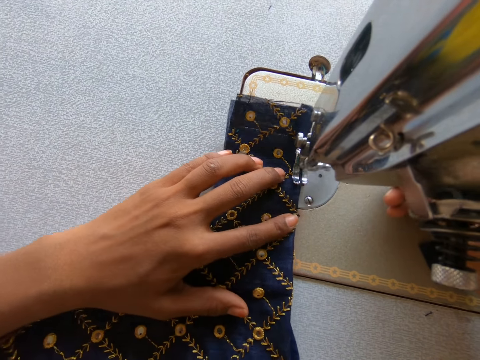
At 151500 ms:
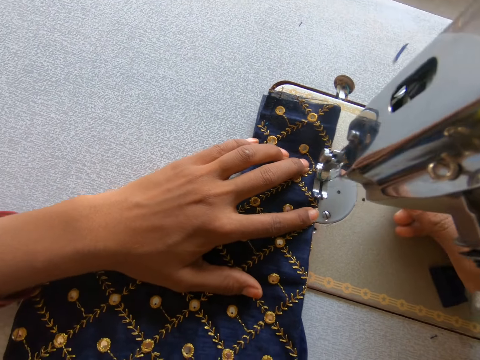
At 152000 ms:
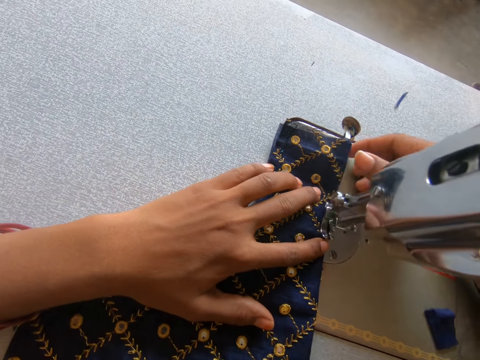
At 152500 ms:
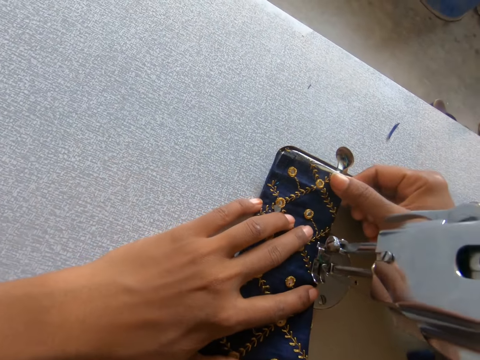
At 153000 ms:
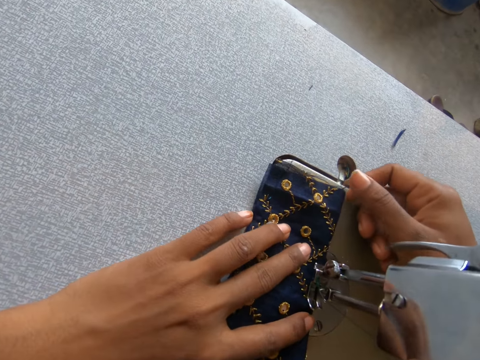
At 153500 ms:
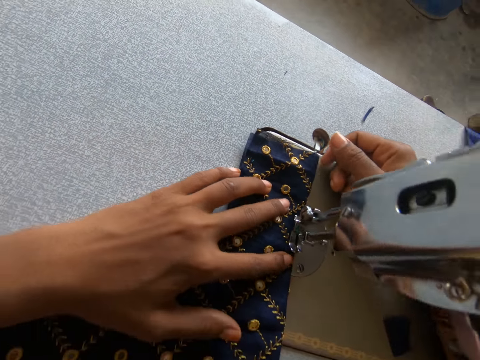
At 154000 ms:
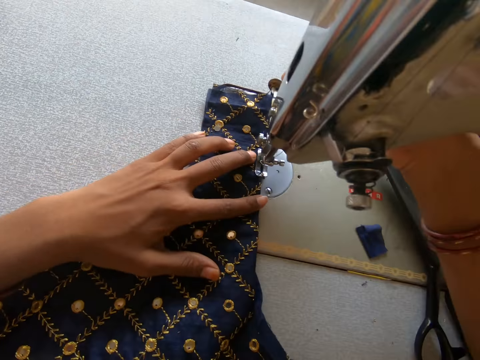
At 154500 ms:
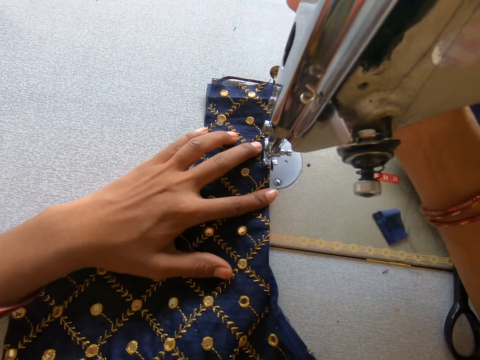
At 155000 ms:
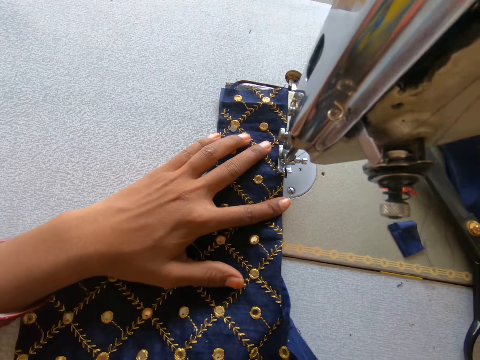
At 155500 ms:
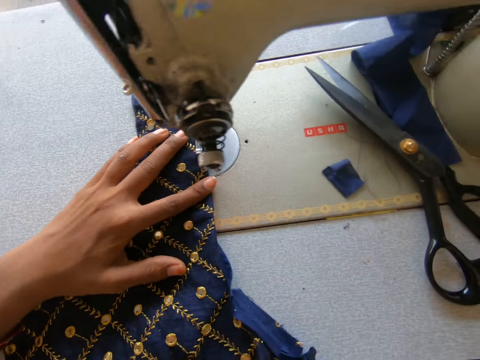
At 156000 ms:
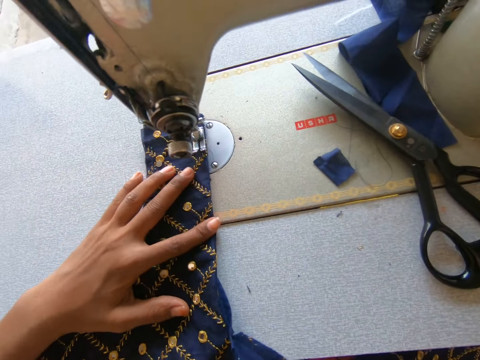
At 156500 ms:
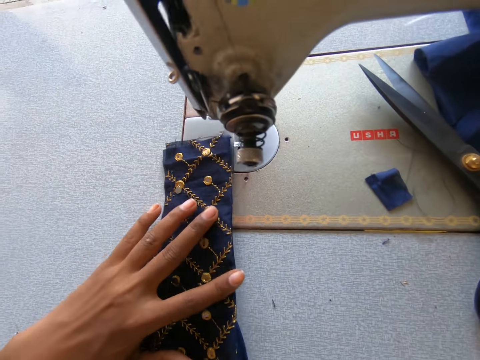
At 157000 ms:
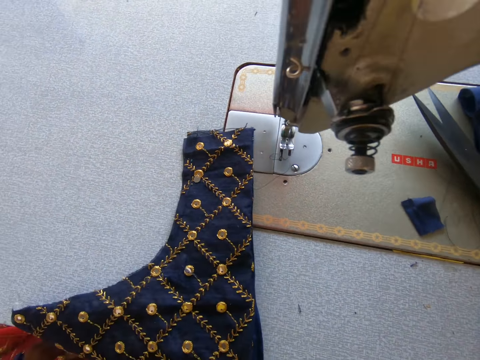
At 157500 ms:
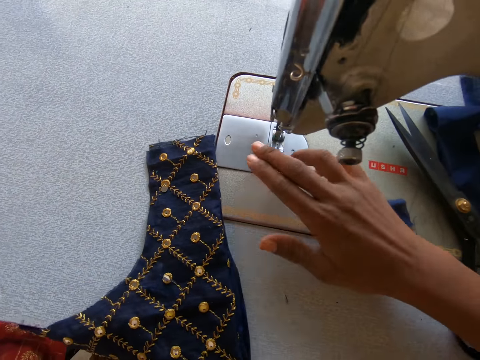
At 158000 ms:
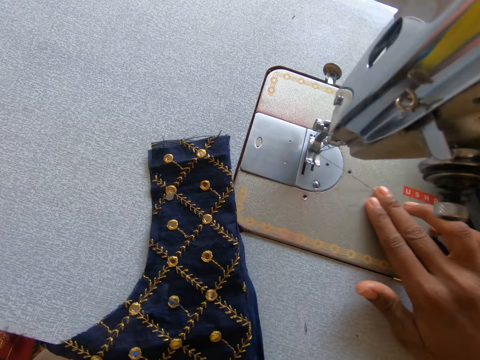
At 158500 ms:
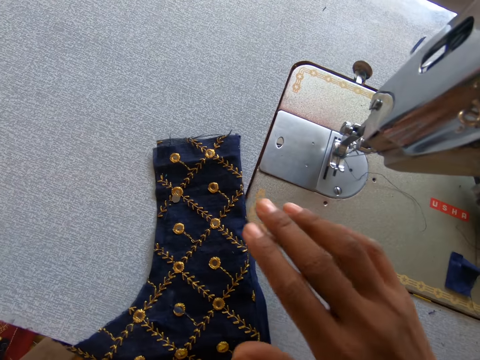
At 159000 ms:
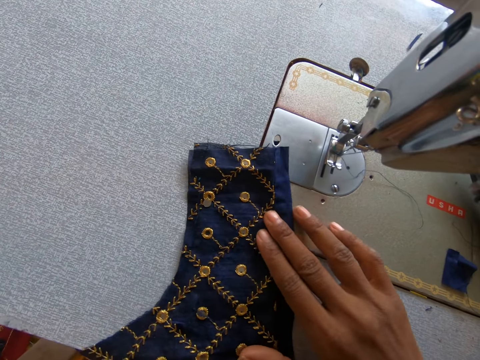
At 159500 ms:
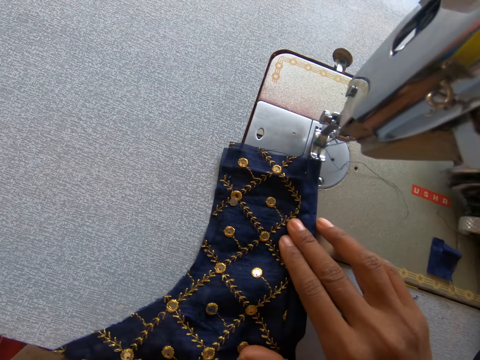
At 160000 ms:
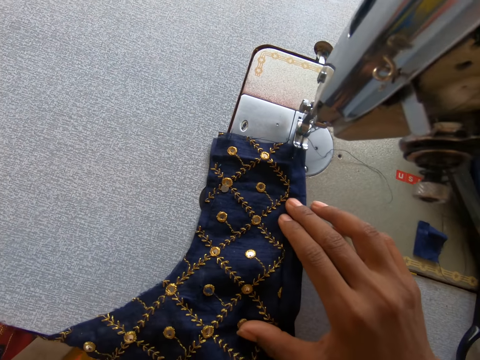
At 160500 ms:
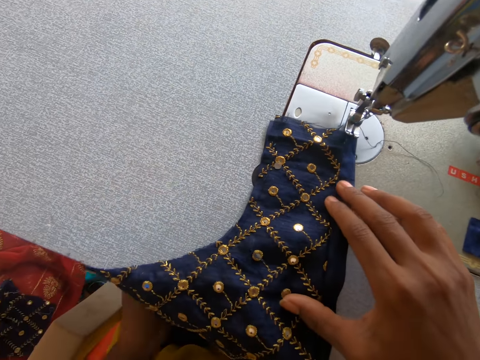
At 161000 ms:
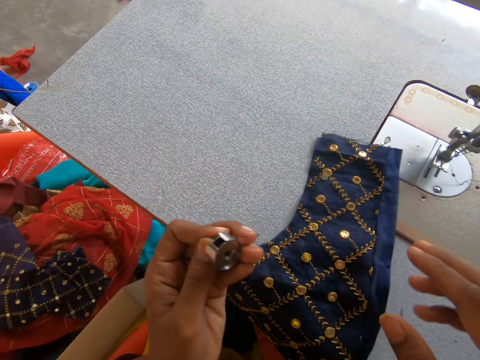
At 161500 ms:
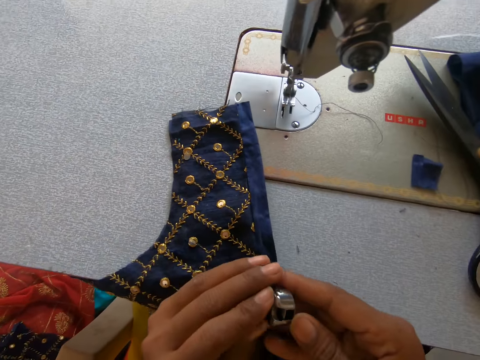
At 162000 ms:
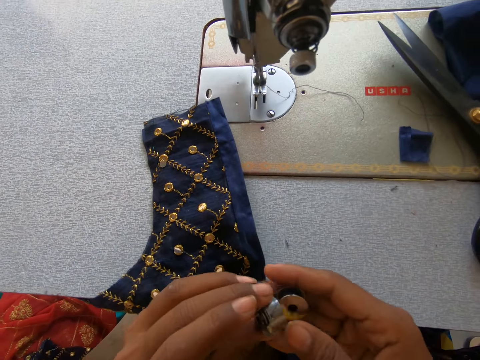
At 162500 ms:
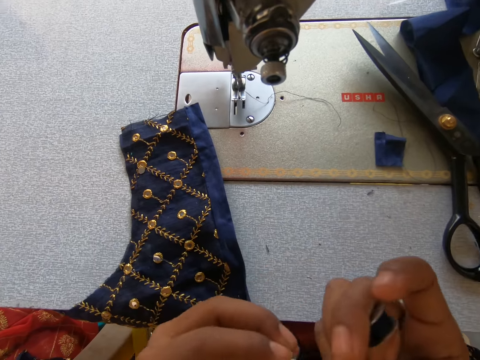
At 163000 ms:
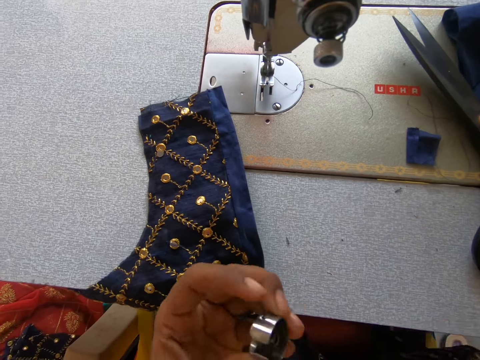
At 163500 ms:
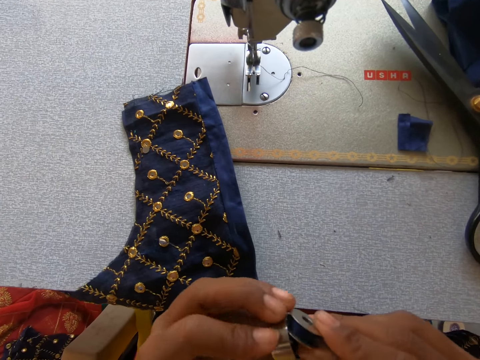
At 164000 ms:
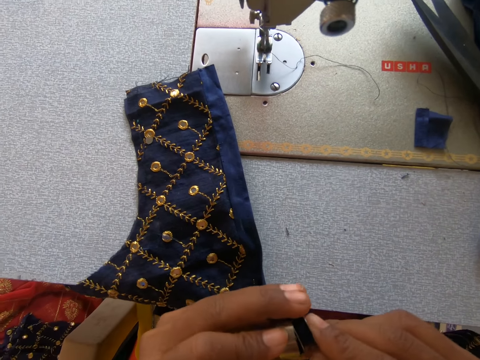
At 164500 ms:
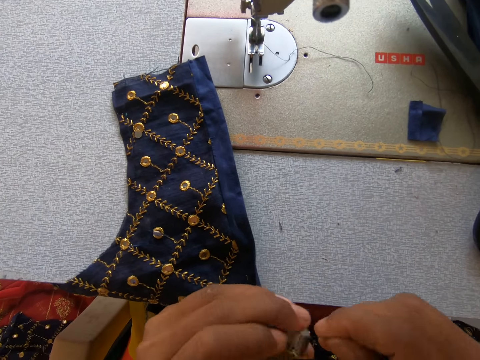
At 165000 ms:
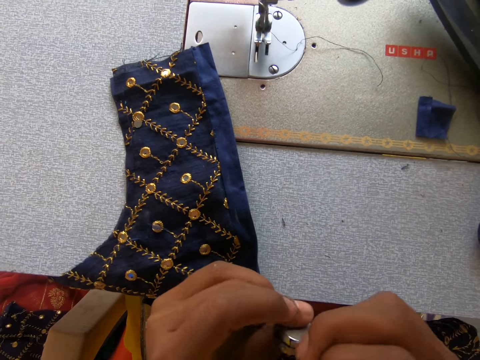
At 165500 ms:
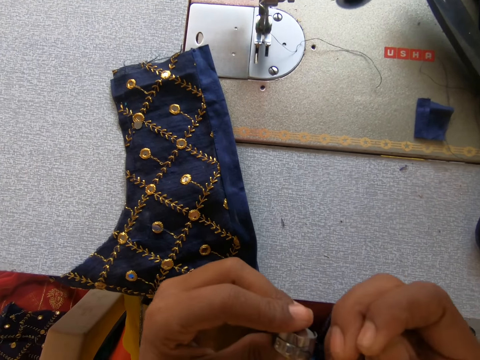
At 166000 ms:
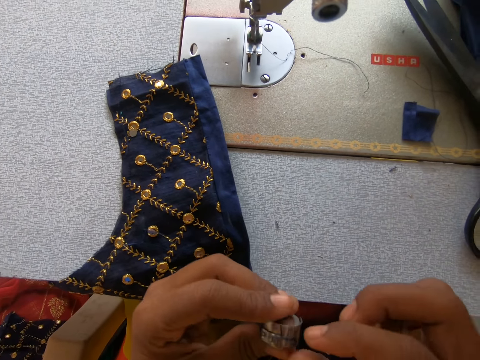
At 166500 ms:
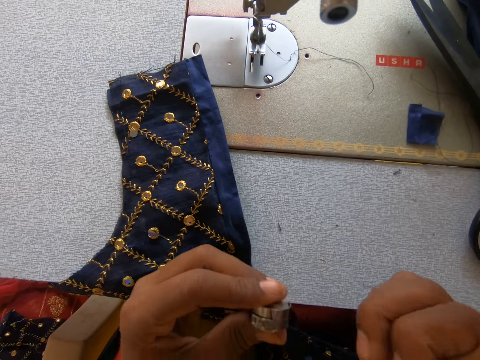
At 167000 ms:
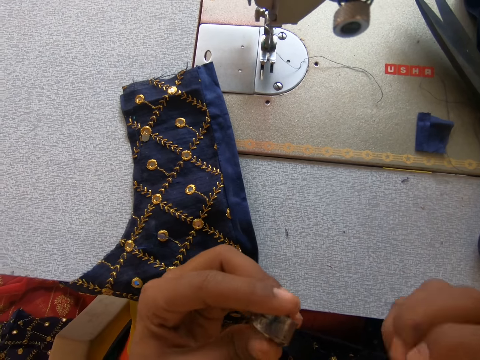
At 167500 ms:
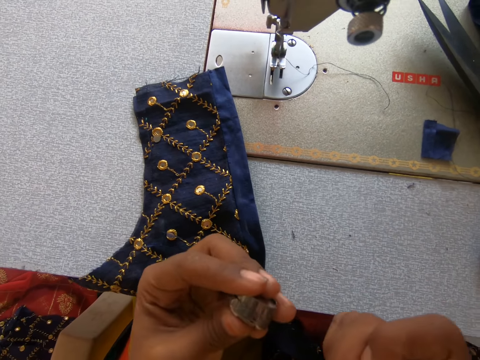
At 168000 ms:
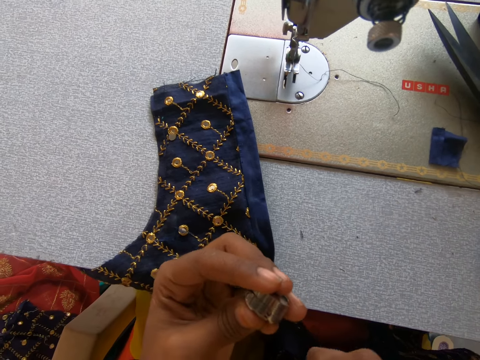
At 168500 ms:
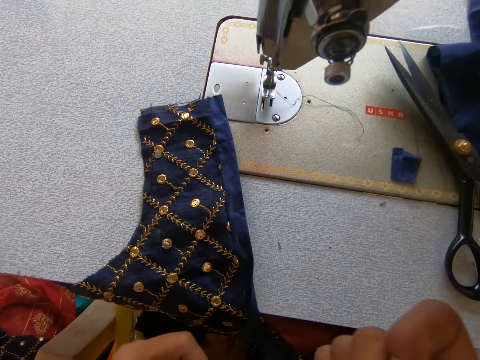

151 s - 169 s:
The camera wearer holds a thread. They hold a cloth. They adjust a machine. They pull the presser bar lifter upwards. They hold the cloth. They pull the cloth from the sewing machine. They hold the thread. They pull the thread aside. They place the cloth on the sewing machine. They hold a bobbin case. They remove the bobbin from the bobbin case. They return the bobbin back to the bobbin case. They pull thread from the bobbin.

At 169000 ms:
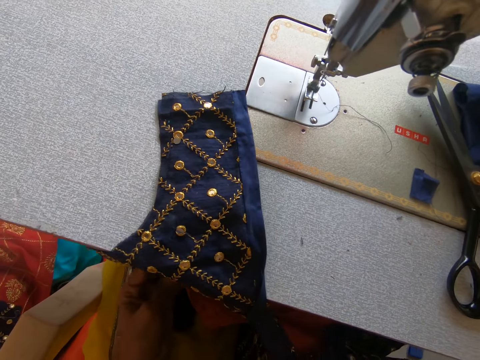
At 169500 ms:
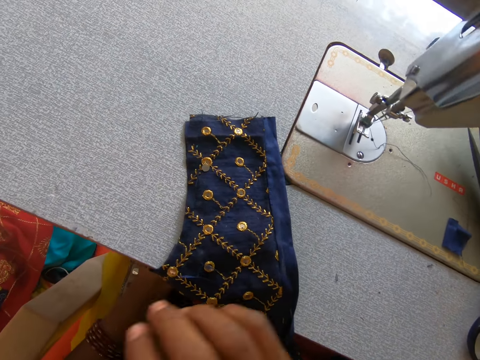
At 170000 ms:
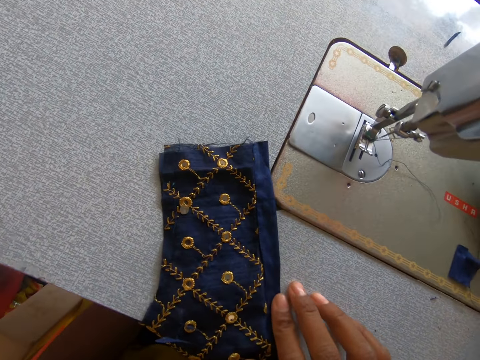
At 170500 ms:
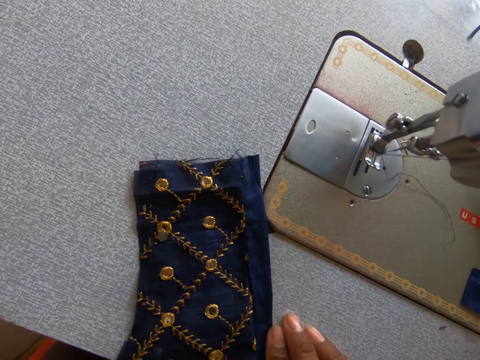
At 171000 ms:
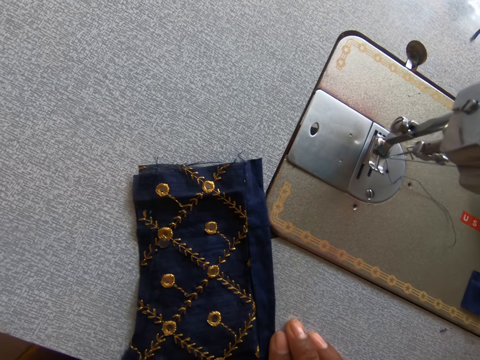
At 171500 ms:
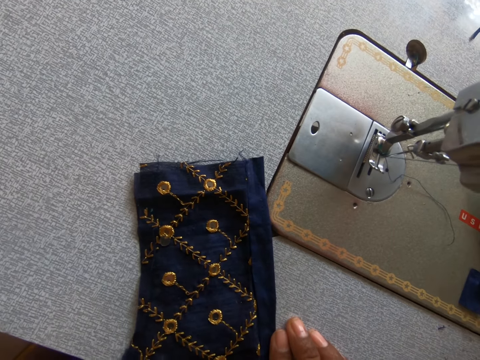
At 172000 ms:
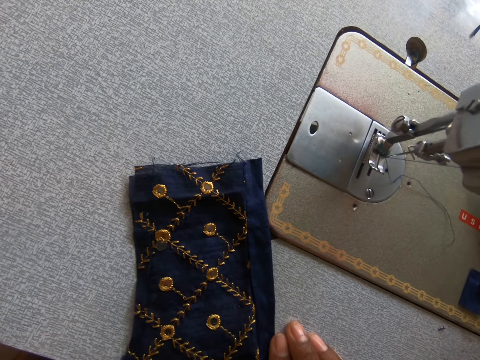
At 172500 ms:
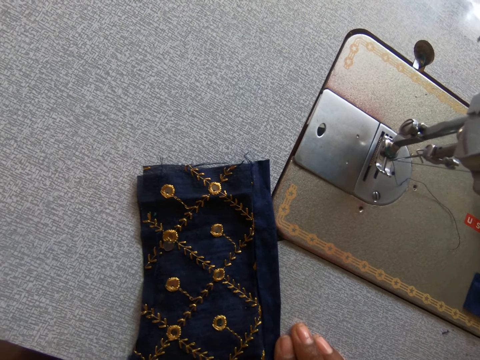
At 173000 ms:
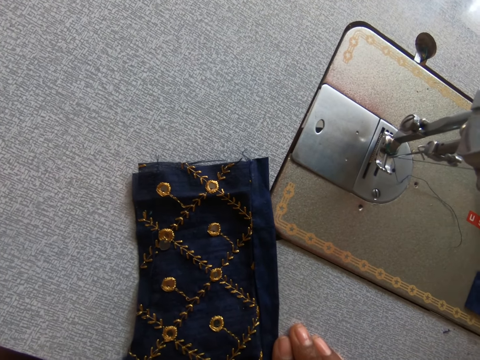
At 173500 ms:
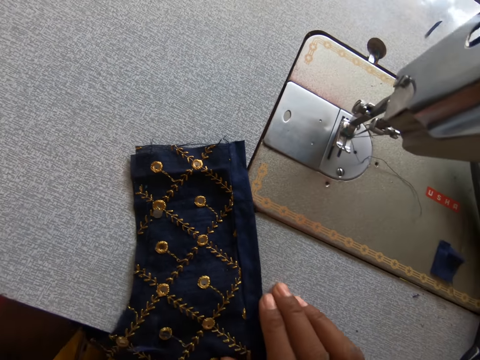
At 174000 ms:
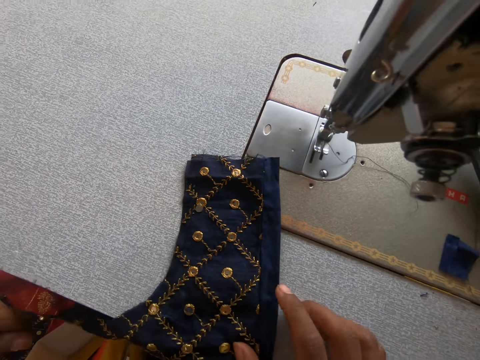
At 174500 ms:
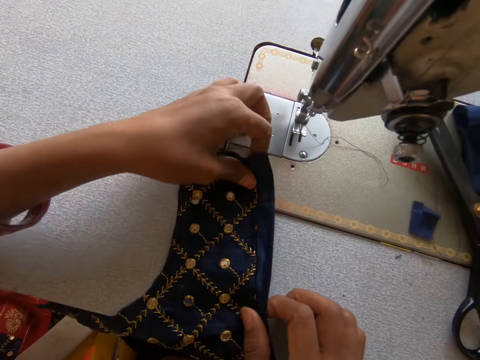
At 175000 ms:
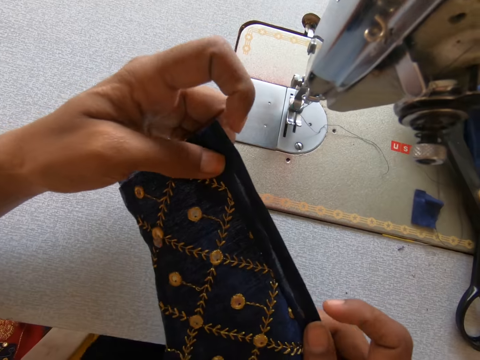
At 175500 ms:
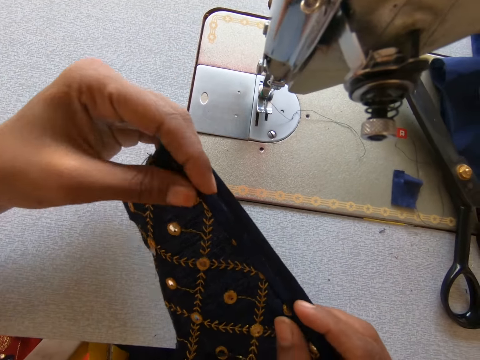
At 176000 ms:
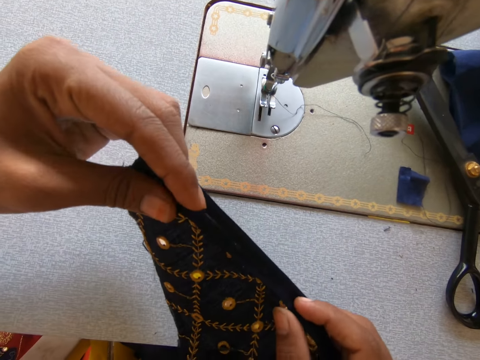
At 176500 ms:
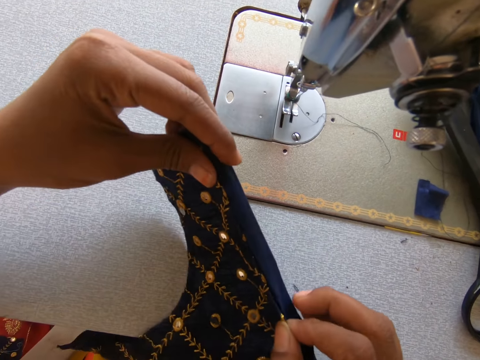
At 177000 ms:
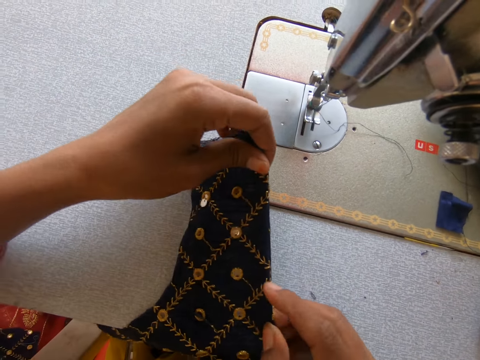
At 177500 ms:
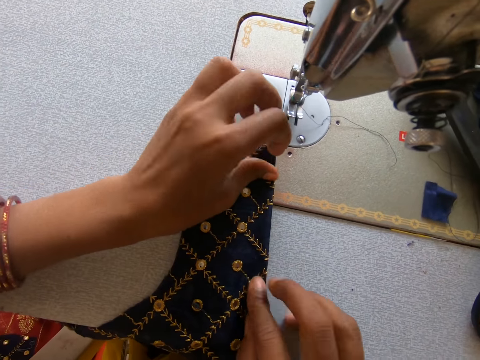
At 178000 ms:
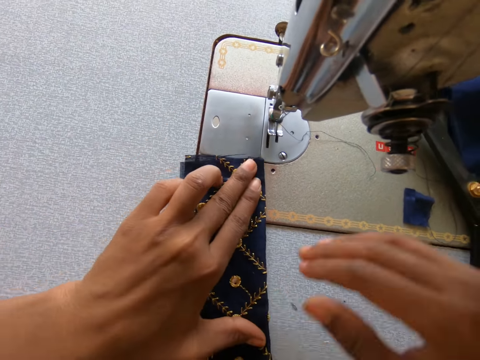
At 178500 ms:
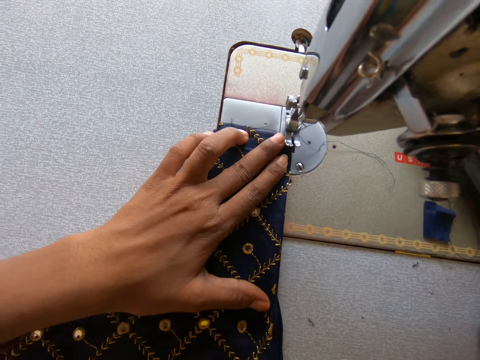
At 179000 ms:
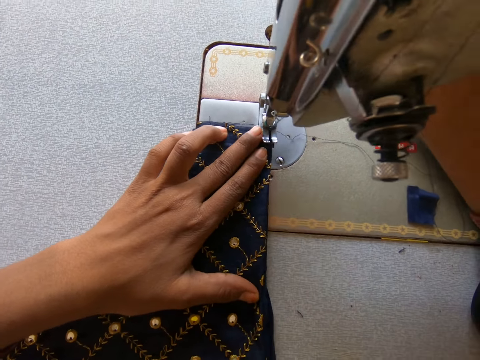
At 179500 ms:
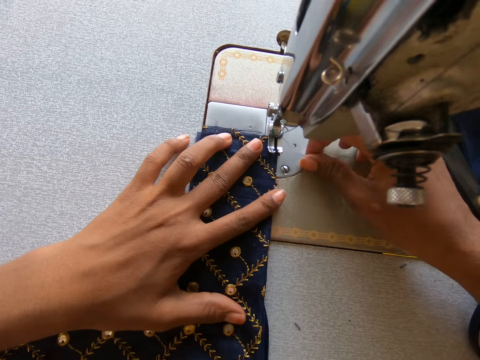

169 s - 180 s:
The camera wearer puts the bobbin case back to the sewing machine. They hold a cloth. They hold the cloth. They fold the cloth. They move the cloth to the sewing machine.
